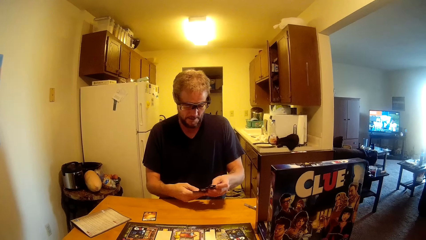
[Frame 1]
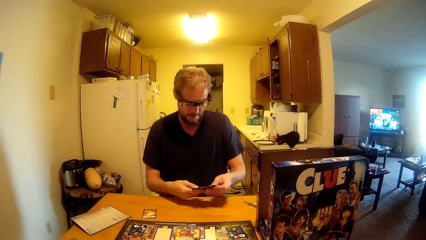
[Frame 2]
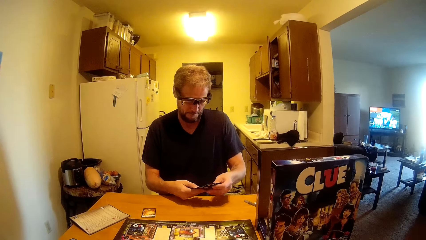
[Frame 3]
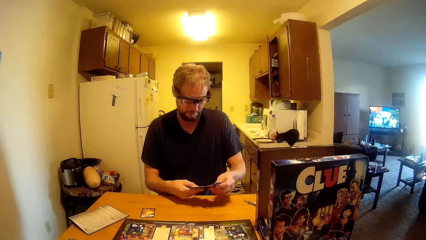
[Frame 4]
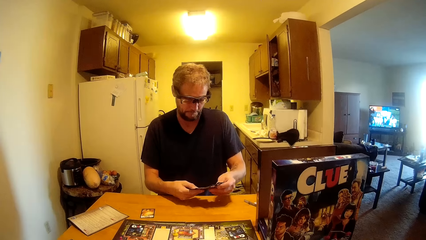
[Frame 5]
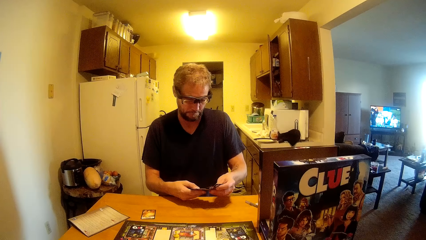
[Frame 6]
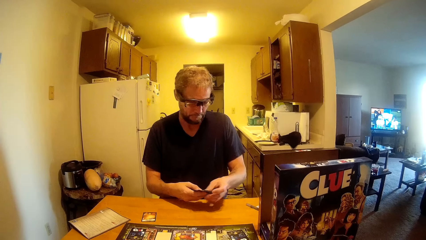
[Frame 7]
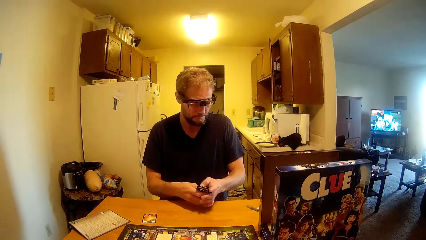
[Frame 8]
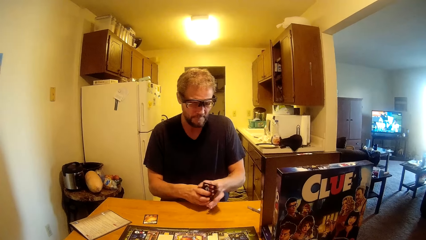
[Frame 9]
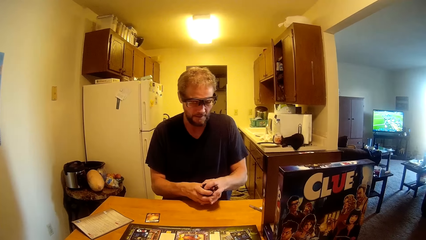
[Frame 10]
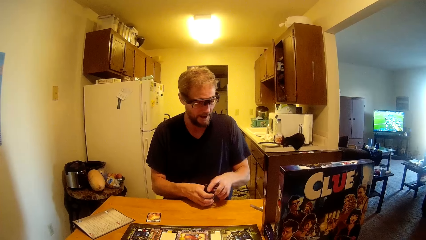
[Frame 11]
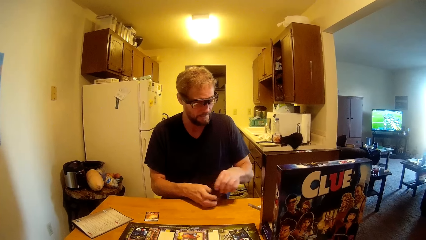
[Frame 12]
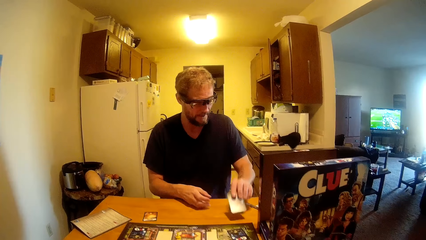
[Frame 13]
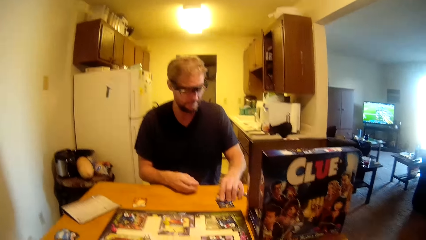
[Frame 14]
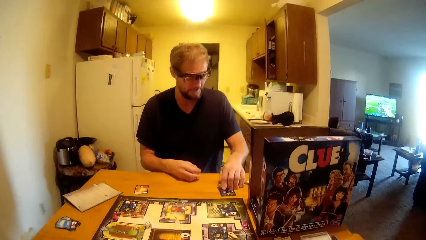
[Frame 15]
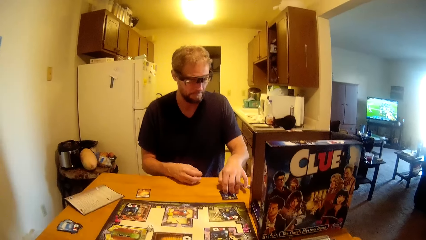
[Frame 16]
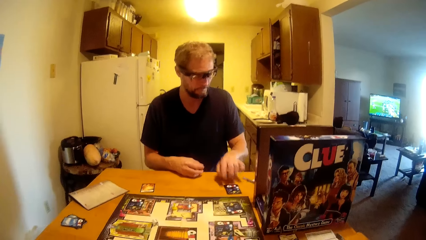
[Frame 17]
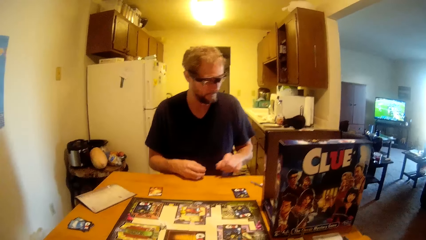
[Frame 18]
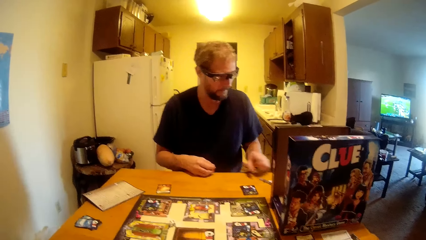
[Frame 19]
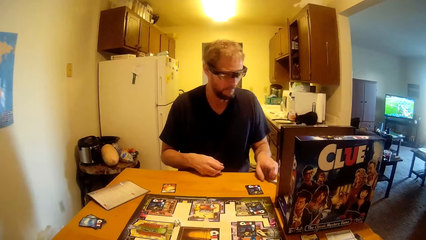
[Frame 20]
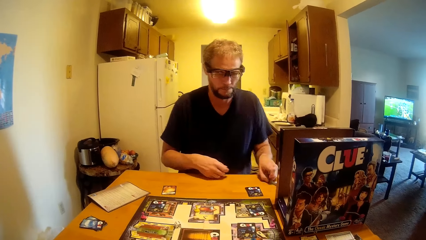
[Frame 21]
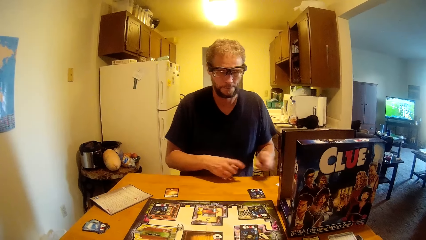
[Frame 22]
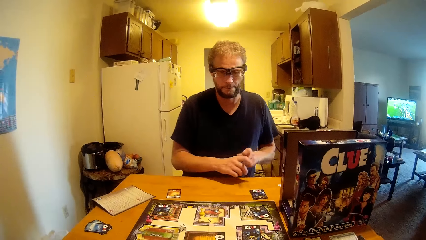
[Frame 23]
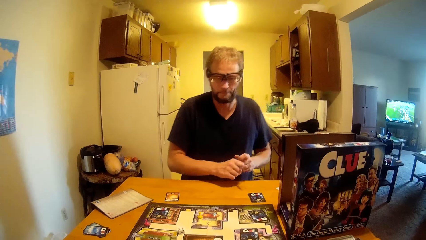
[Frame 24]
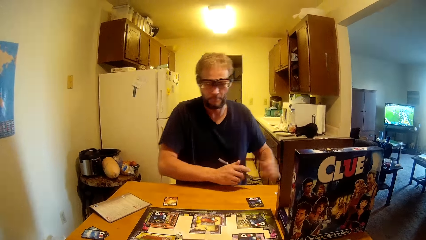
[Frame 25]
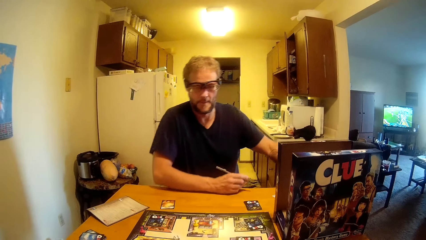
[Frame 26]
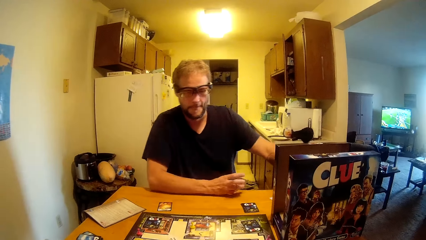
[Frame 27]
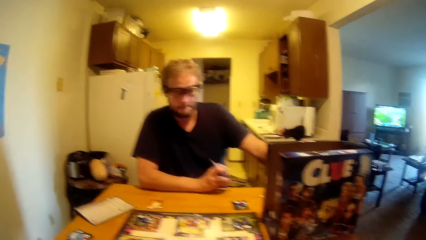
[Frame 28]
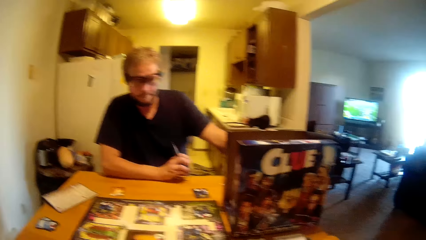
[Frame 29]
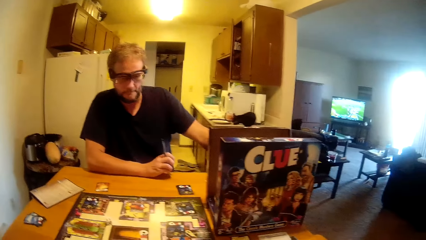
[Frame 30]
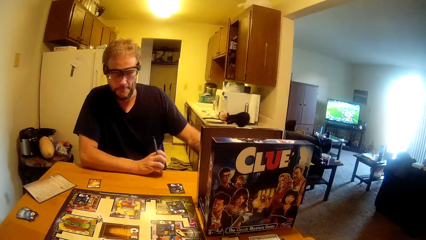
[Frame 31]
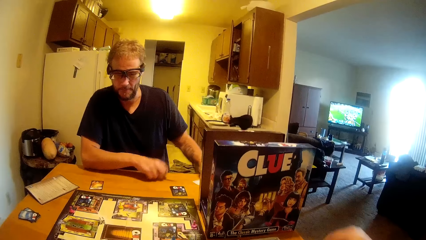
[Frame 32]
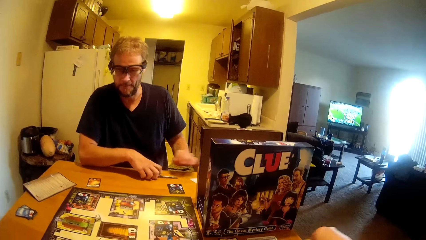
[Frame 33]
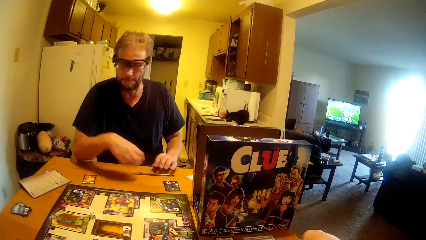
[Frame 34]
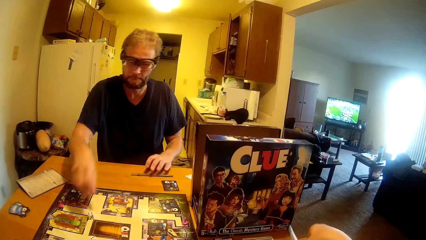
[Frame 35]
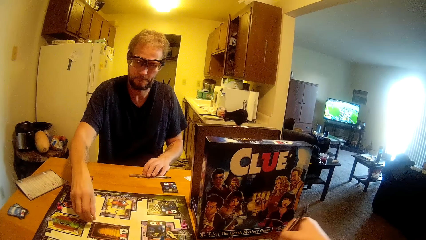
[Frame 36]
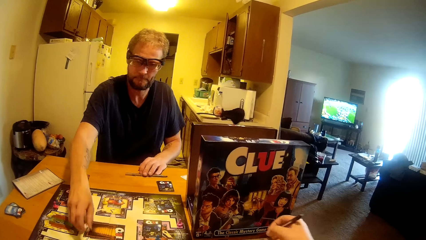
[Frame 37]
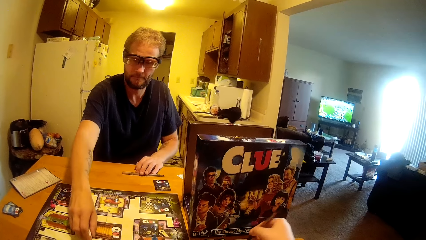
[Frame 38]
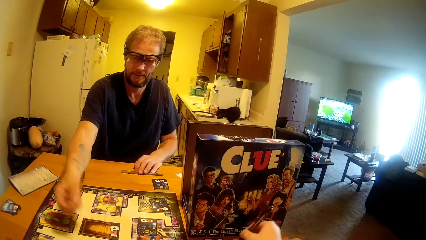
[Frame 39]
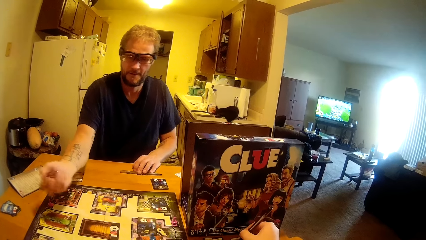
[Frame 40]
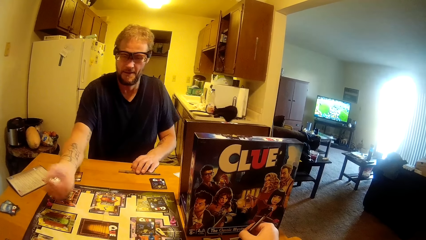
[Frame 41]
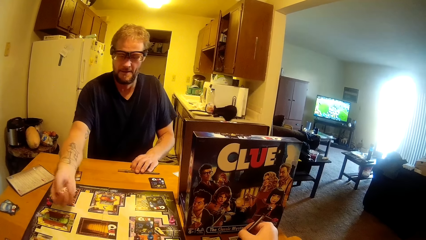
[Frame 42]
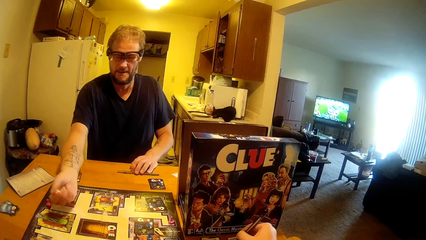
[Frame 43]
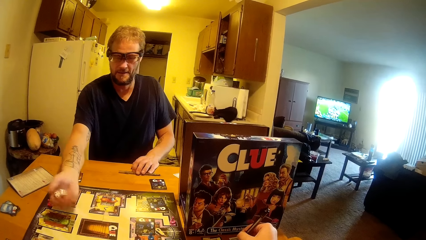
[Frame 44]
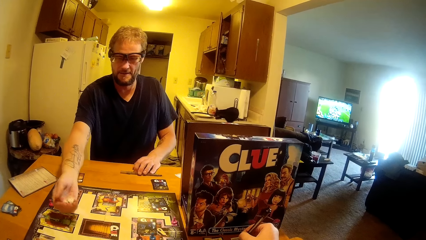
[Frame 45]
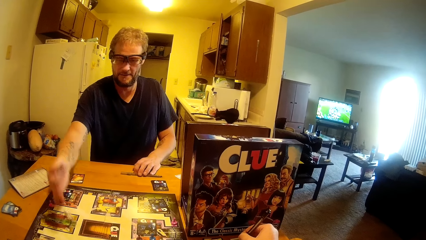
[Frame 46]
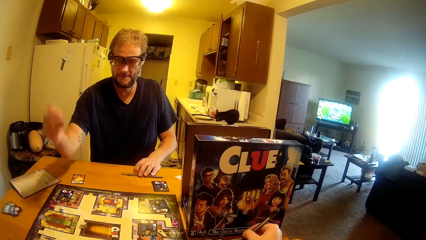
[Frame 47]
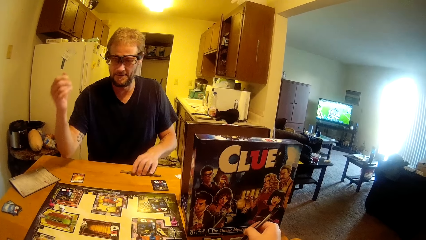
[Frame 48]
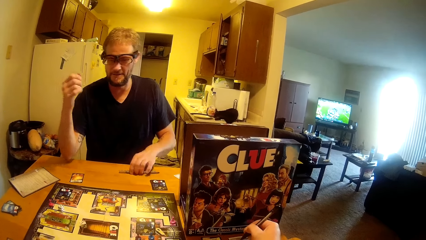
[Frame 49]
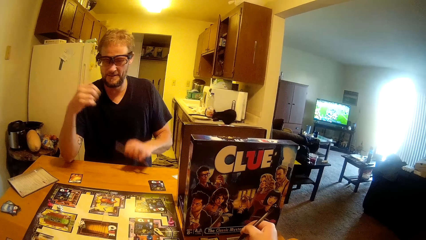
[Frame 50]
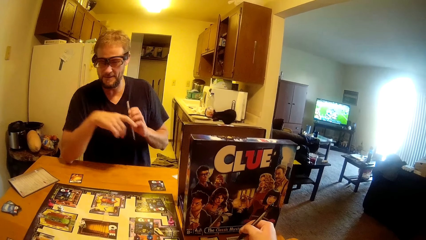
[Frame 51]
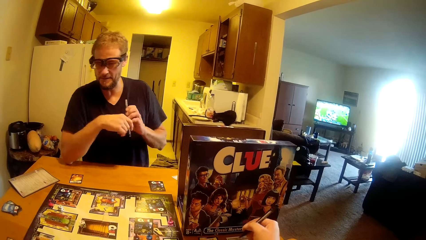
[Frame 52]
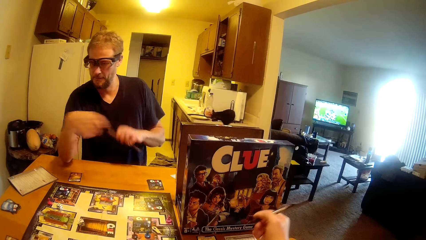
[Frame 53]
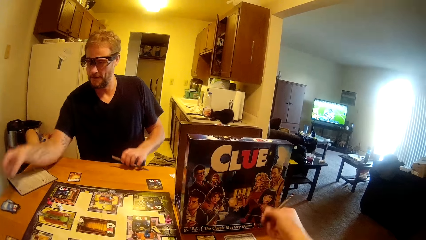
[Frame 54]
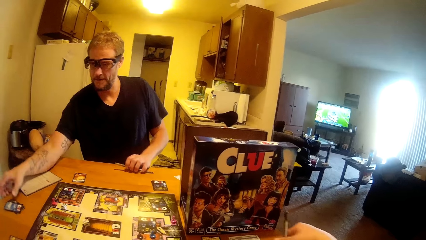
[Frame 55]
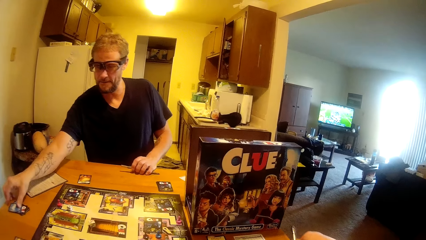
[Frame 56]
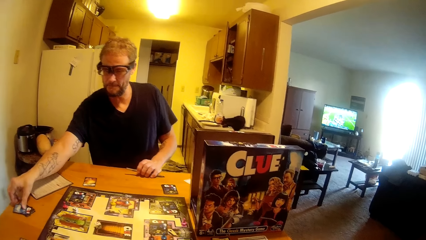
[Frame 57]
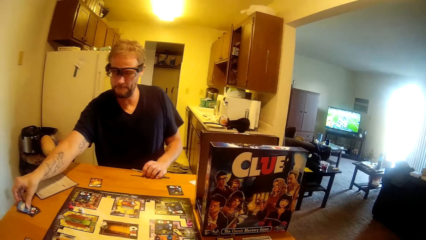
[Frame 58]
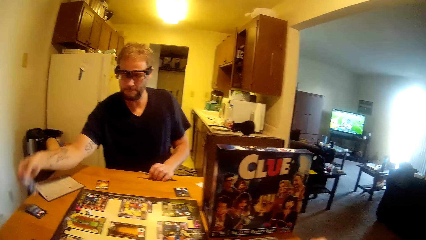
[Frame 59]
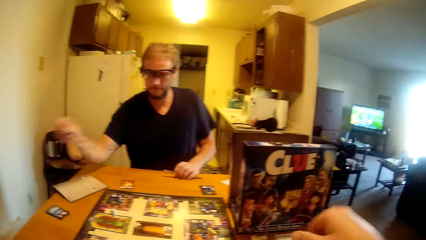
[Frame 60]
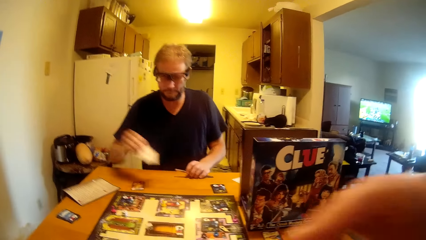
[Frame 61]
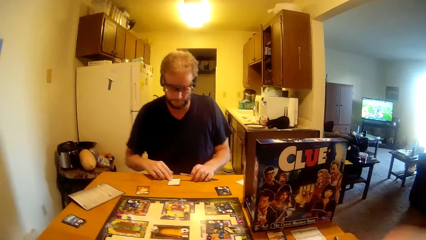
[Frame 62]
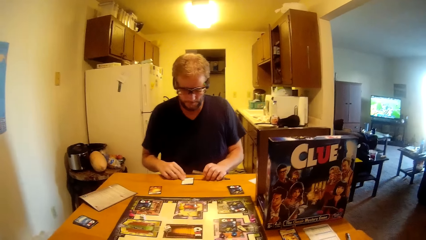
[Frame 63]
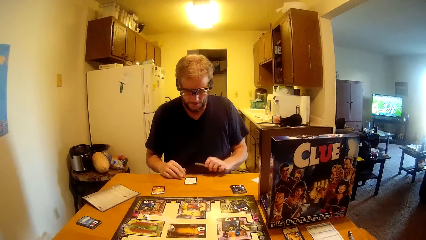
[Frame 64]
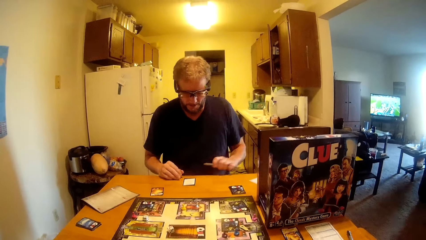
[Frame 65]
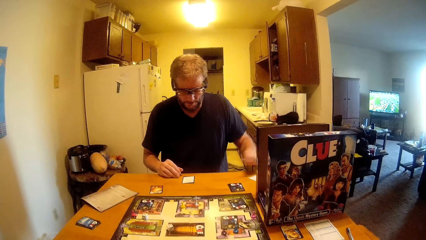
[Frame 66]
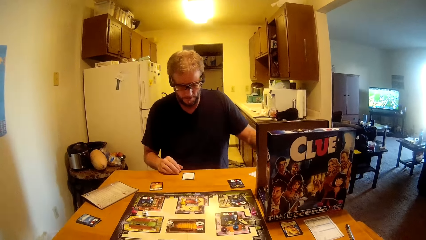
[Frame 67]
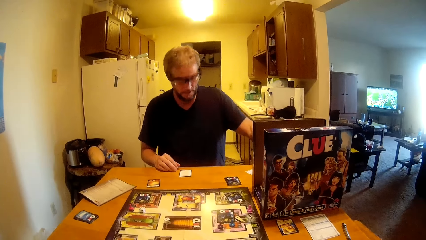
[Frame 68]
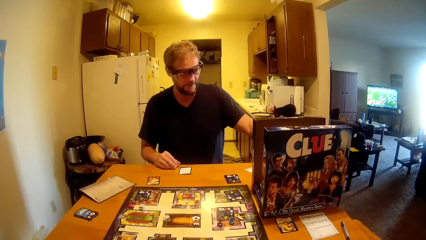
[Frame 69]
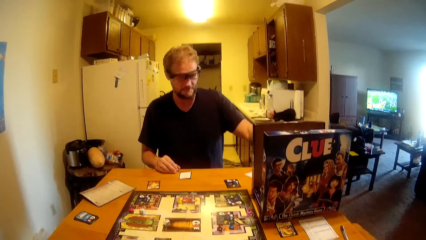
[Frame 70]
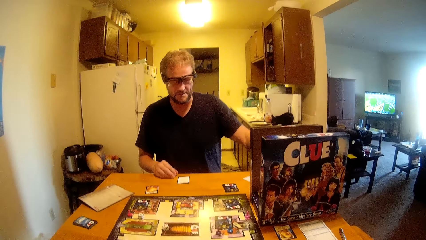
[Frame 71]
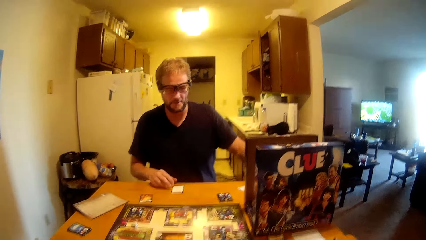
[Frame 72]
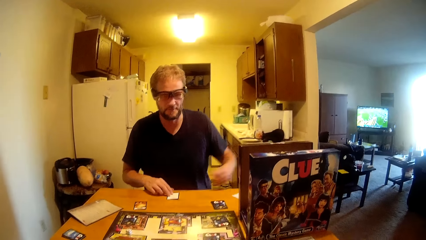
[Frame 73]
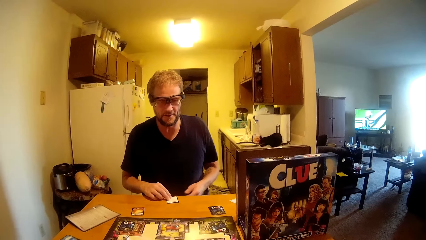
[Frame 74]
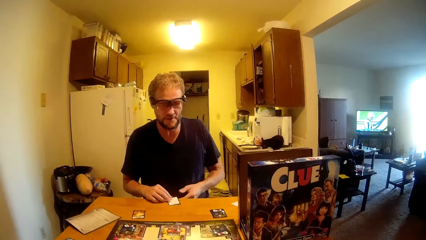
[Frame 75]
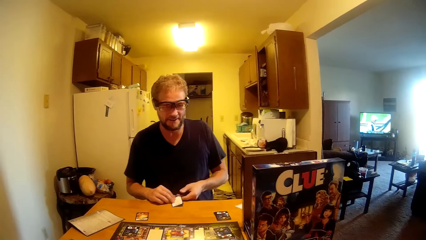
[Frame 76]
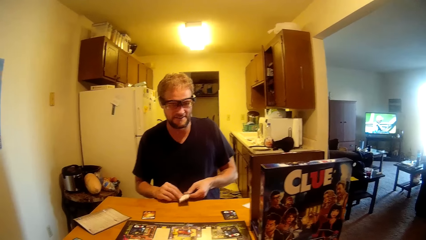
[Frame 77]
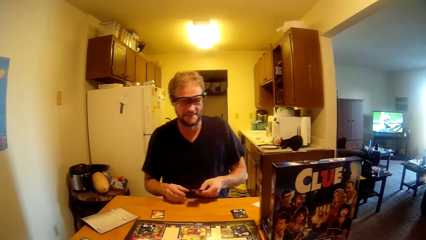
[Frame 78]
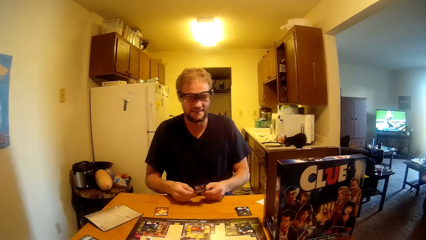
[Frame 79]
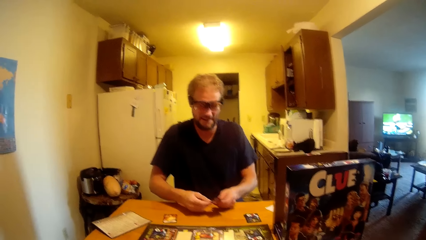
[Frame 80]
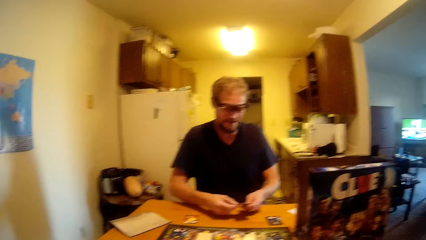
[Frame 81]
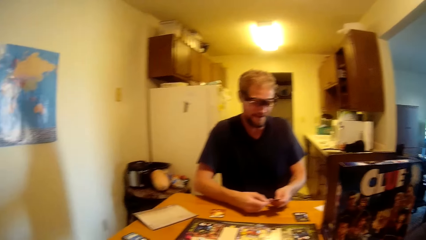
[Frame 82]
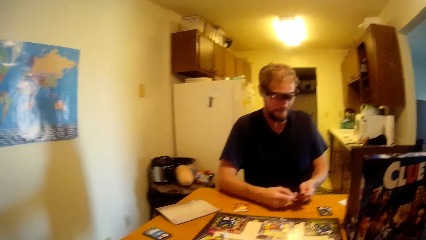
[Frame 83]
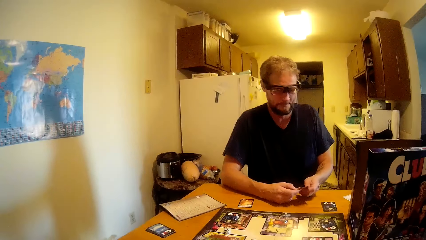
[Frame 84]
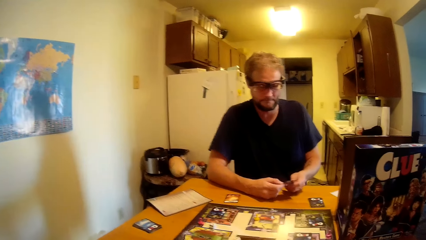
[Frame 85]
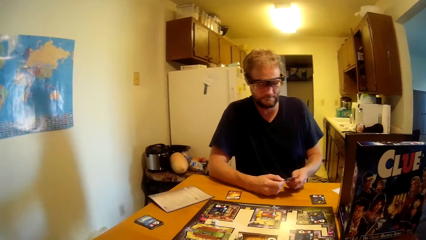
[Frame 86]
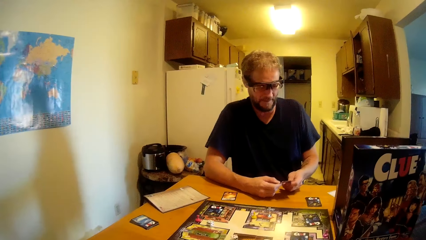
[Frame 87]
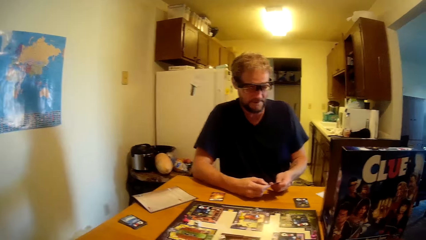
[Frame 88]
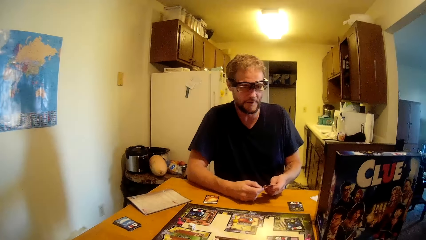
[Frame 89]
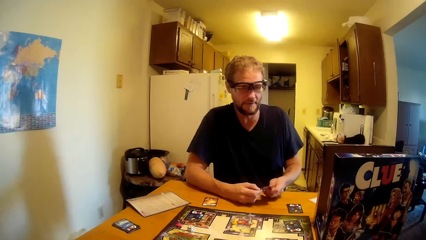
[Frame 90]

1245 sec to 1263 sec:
A man puts the cards on the table. He picks a pen from the table and transfers the pen to his right hand. The camera wearer writes with the pen. The man picks a dice, shakes the dice in his hand and drops the dice on the table. He picks the pen from the table and holds the pen with both hands. He picks a clue card from the table. The camera wearer moves his hand. The man puts the clue card on the table and puts the pen aside. He picks the card from the table and talks to the camera wearer.
